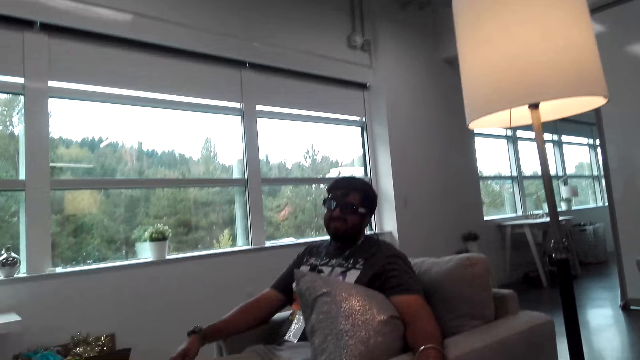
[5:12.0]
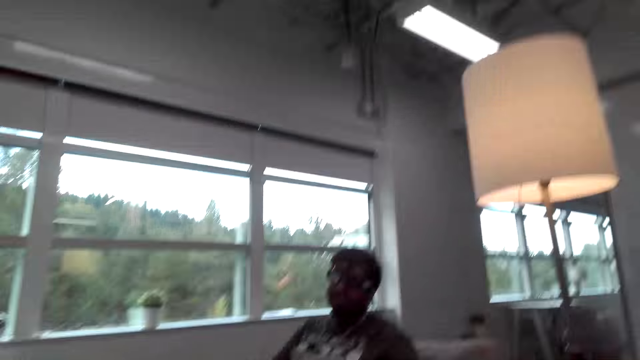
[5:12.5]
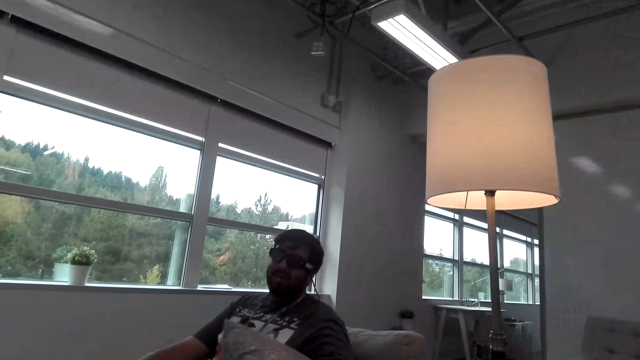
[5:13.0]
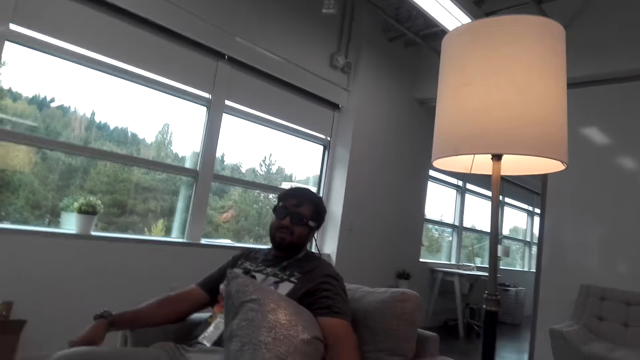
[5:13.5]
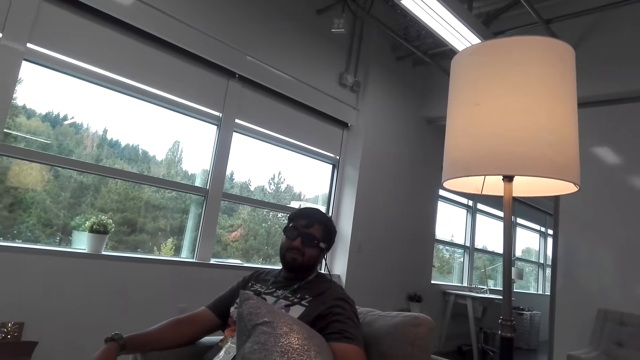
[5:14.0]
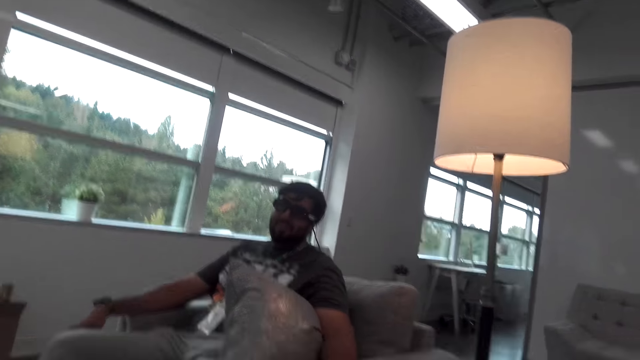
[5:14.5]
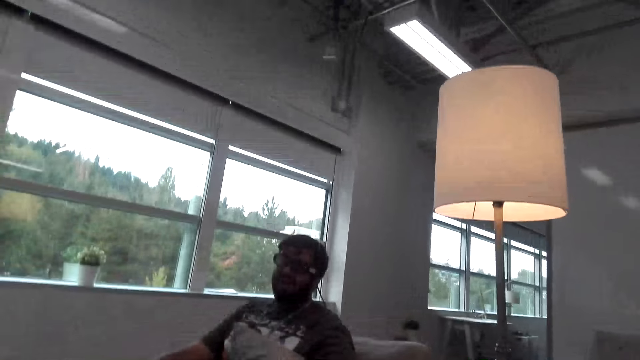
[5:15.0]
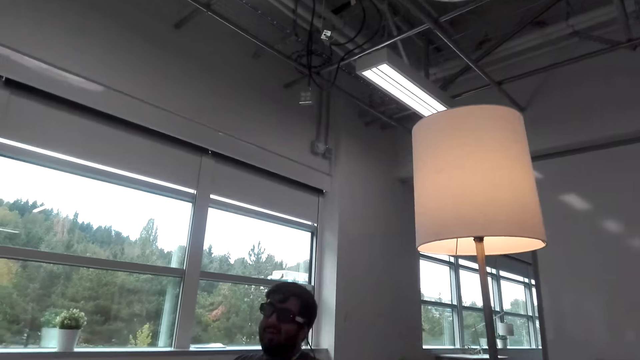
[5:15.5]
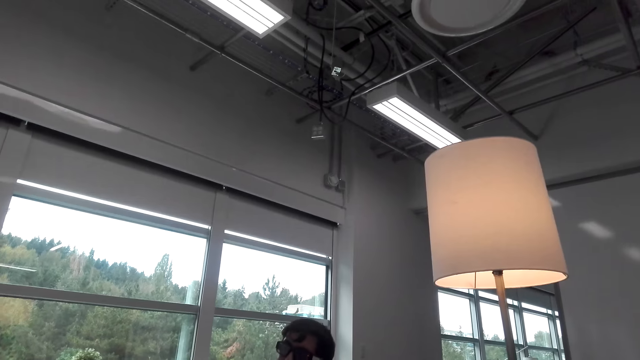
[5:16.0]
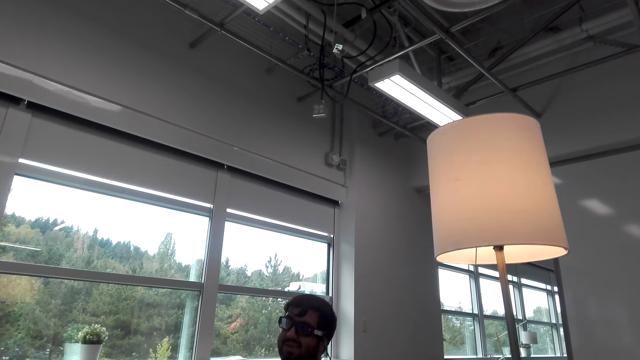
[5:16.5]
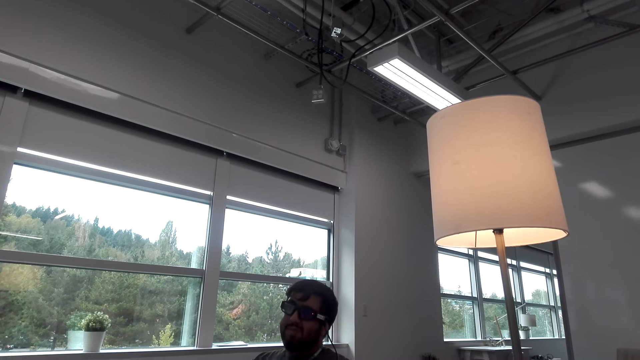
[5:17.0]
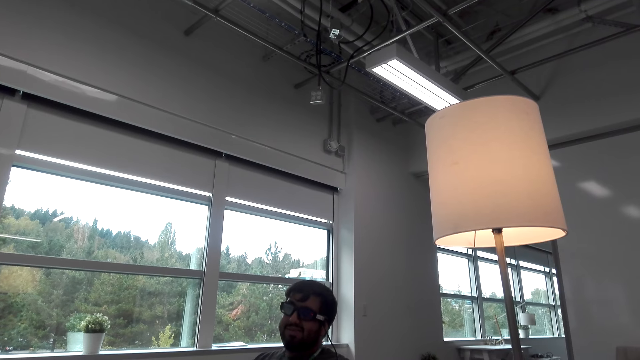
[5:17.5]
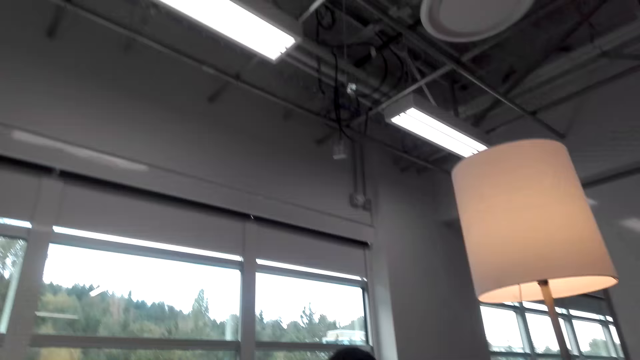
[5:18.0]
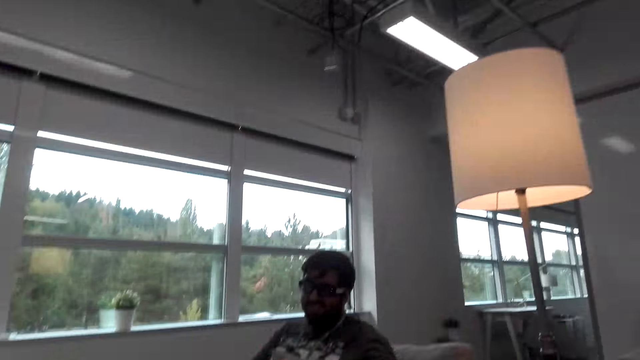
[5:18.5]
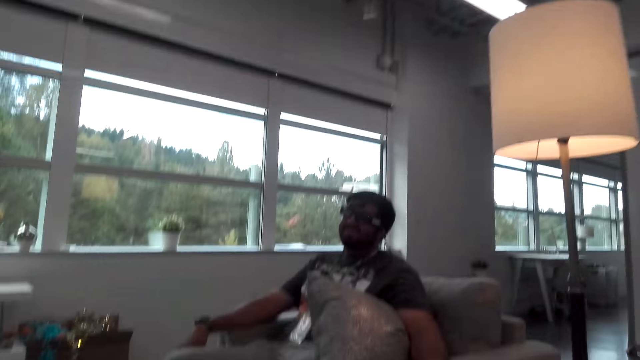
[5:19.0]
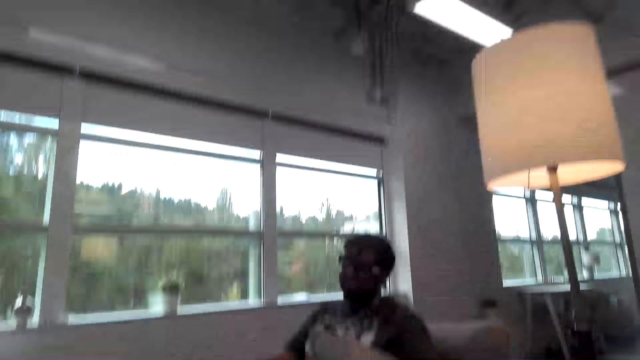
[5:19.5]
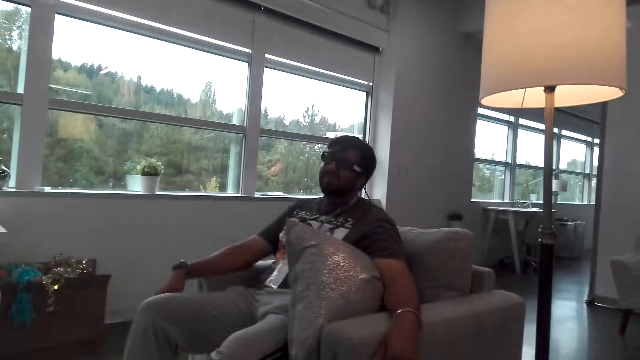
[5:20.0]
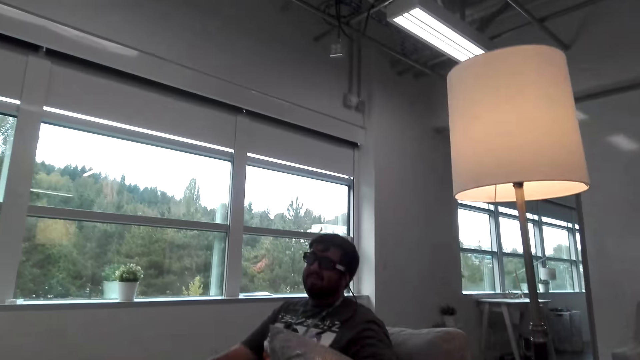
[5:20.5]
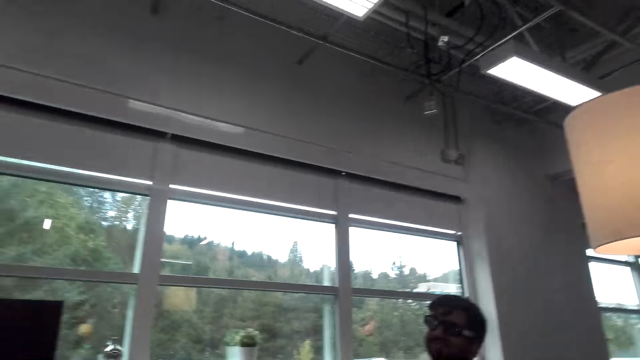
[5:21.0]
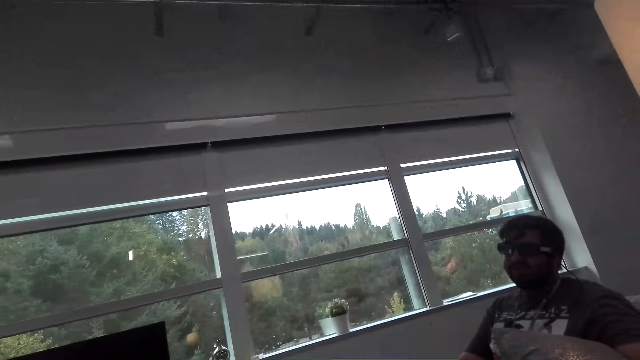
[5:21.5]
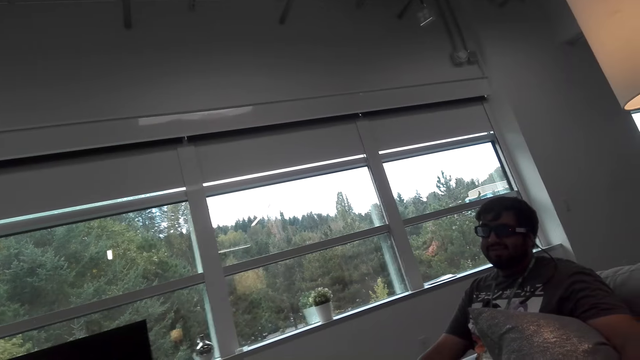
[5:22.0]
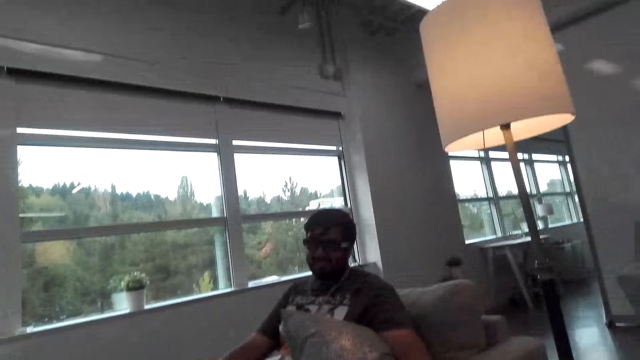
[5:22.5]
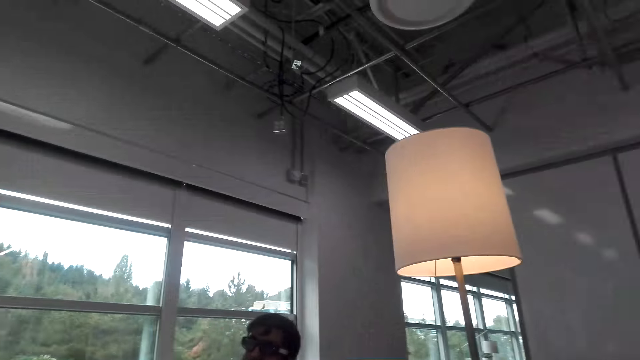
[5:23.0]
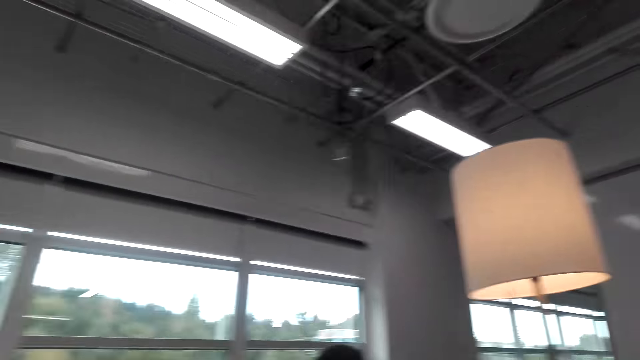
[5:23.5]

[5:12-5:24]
The camera wearer converses with a man.

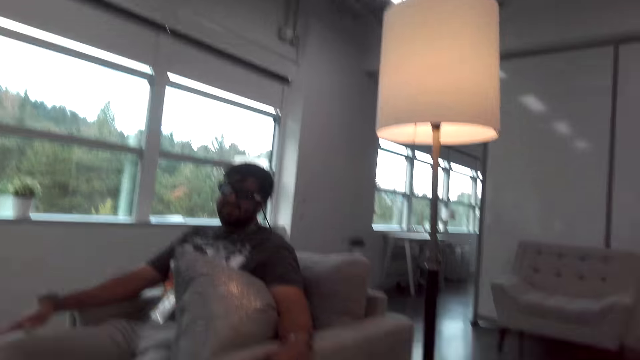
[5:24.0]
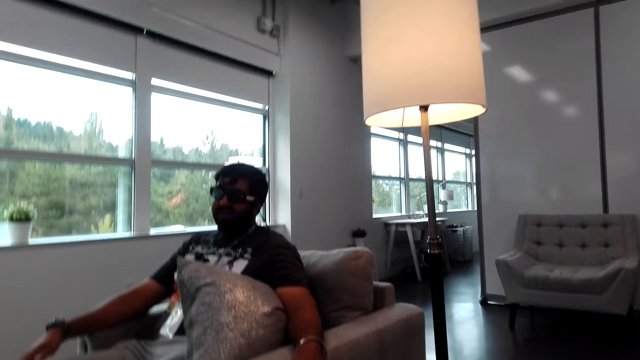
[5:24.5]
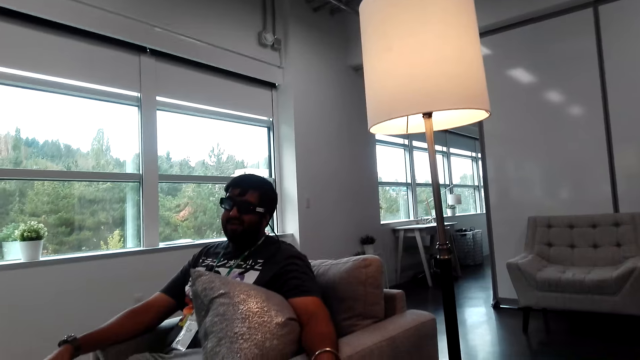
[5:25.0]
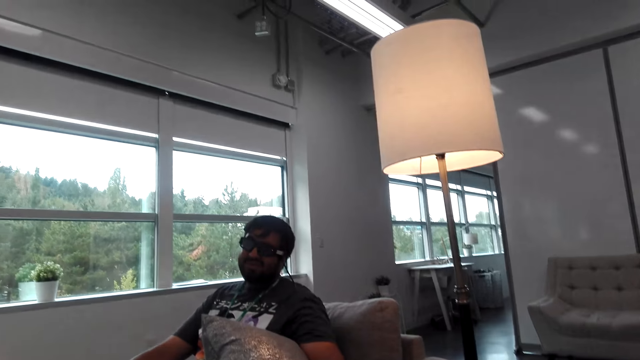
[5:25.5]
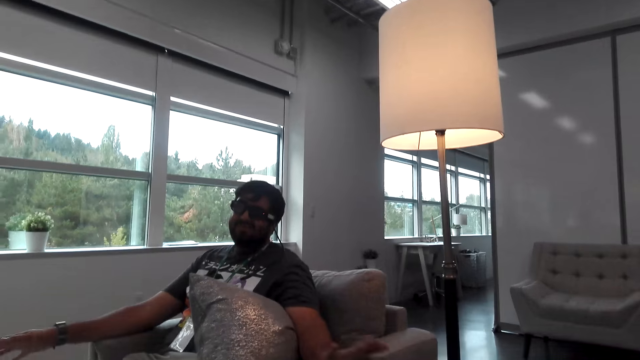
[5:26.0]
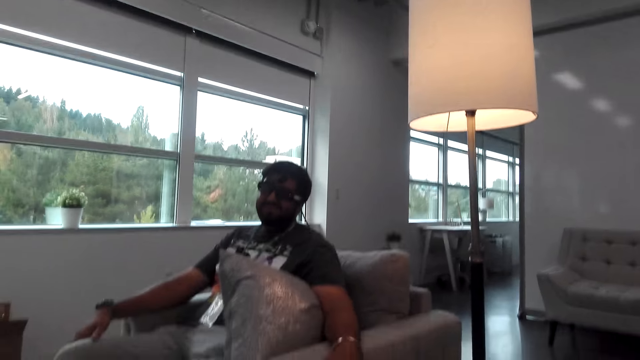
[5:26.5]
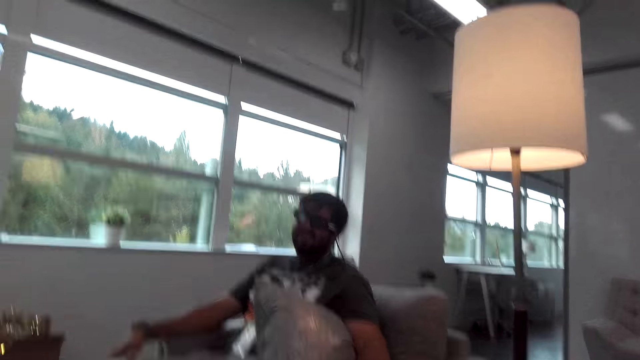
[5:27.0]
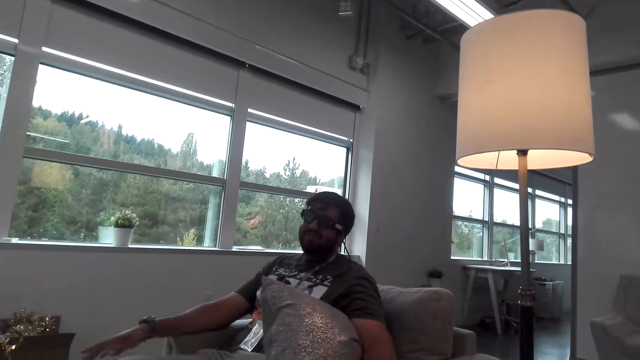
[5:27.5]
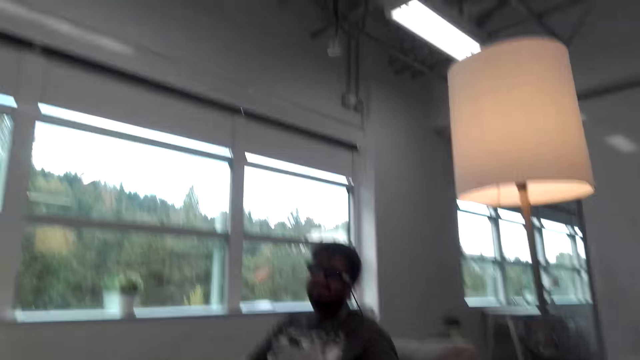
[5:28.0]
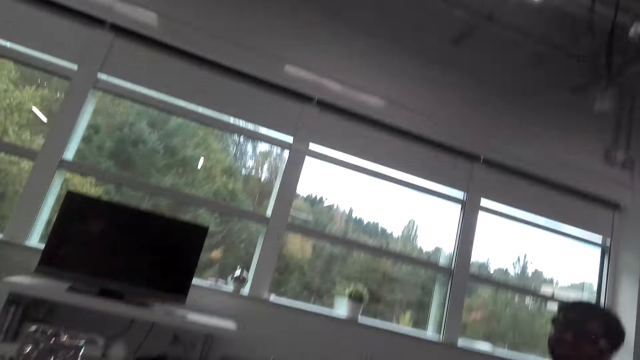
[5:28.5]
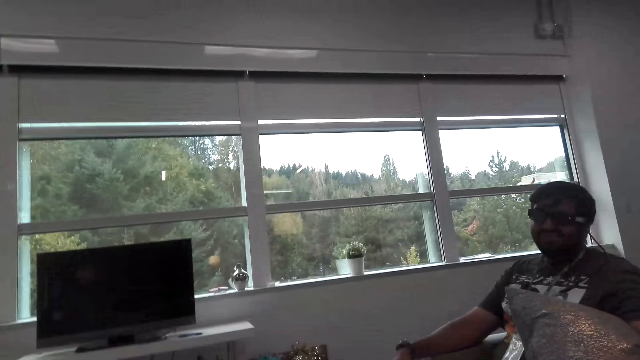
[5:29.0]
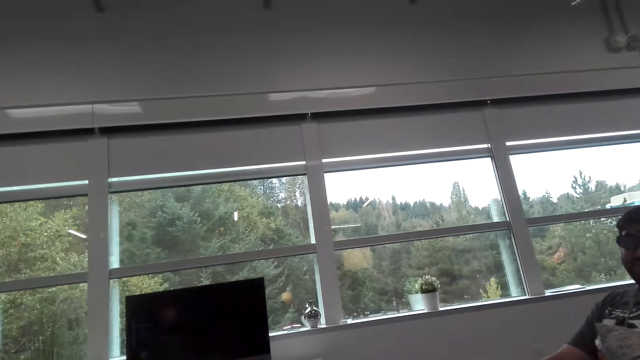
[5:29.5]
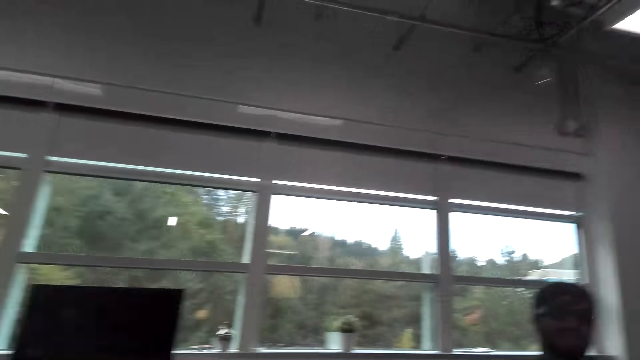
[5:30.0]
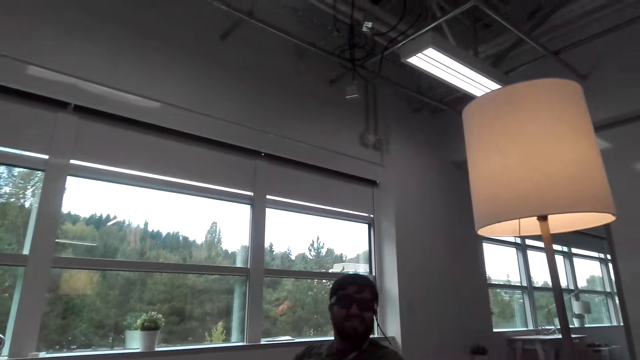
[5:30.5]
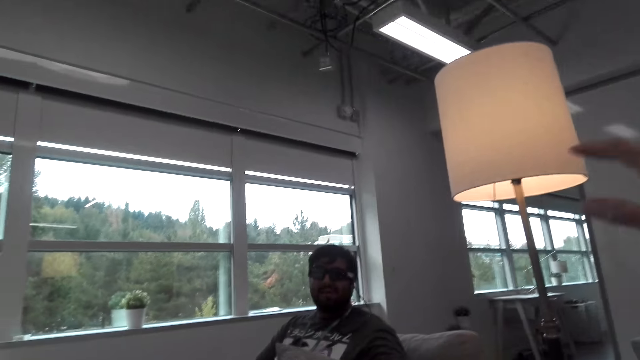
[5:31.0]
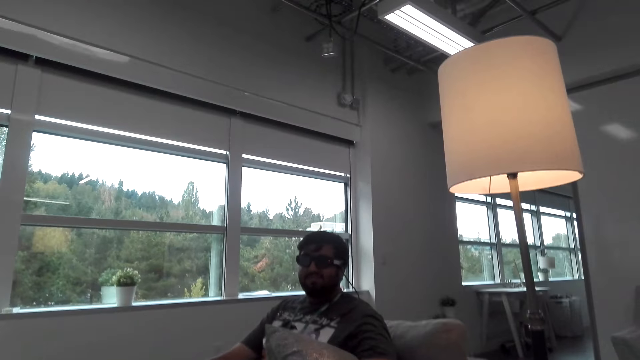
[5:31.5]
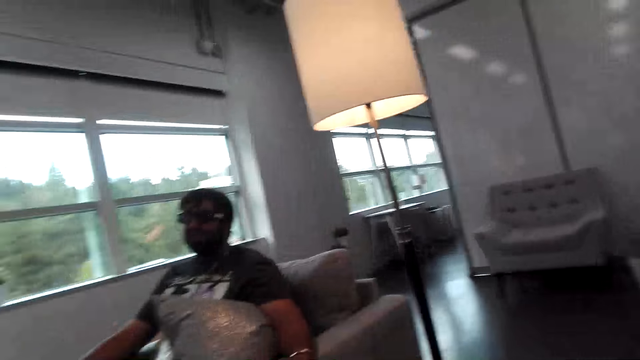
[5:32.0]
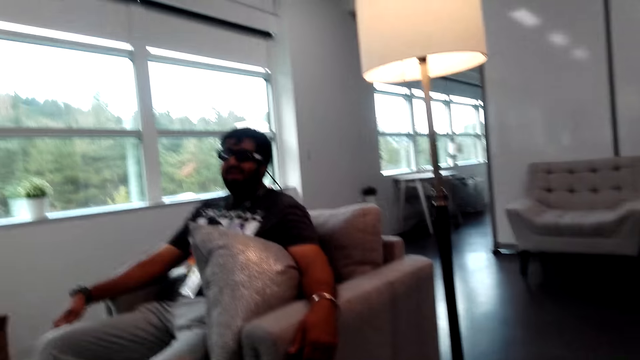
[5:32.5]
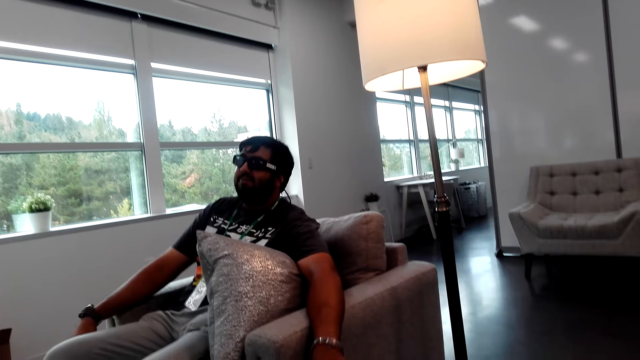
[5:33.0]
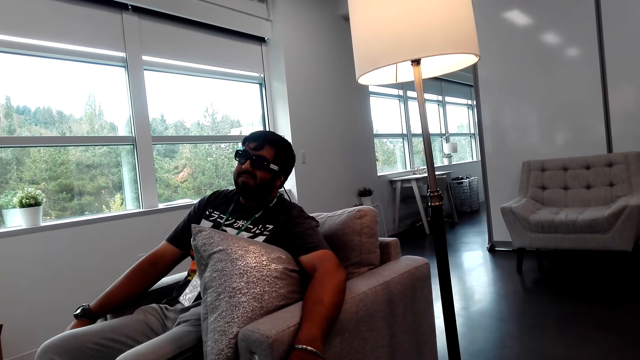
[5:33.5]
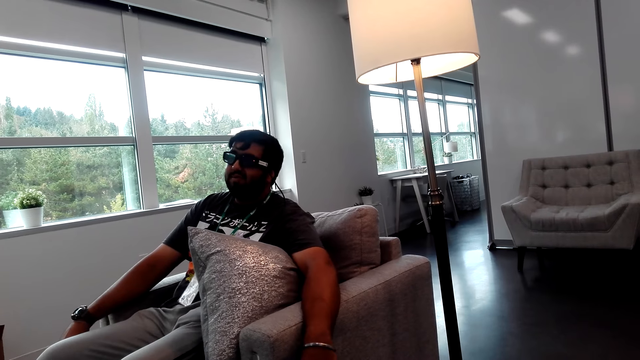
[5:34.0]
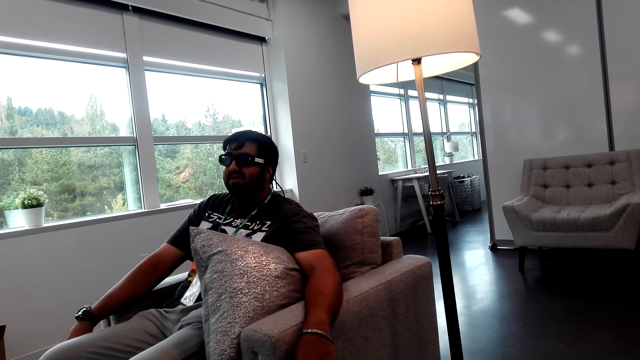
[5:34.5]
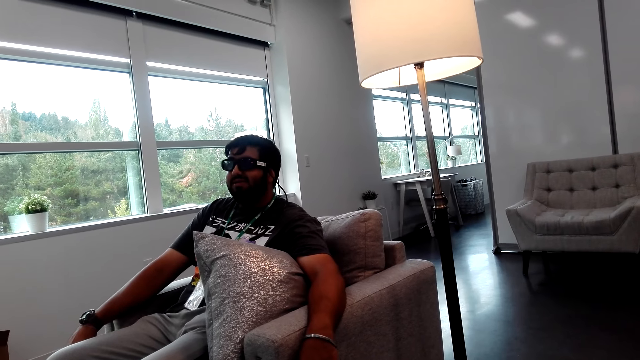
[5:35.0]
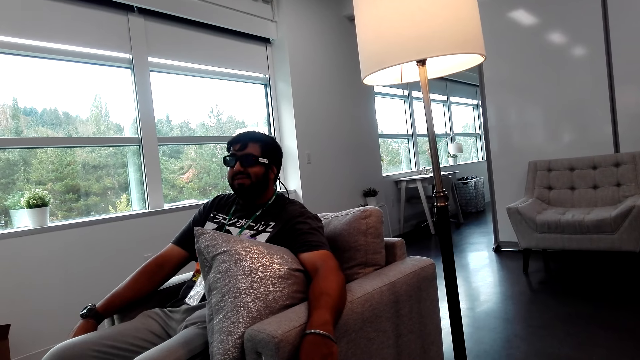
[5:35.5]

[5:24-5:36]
The camera wearer does a hand movement. They converse with the man.
